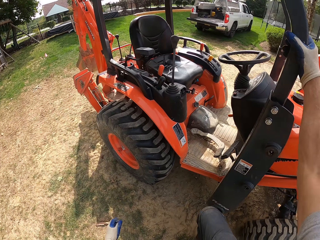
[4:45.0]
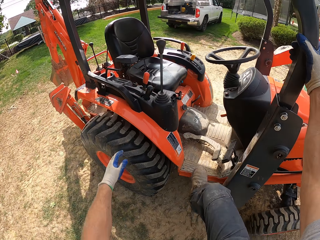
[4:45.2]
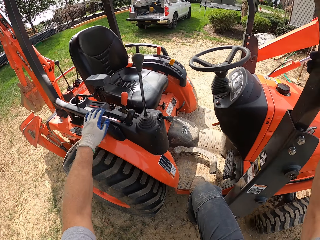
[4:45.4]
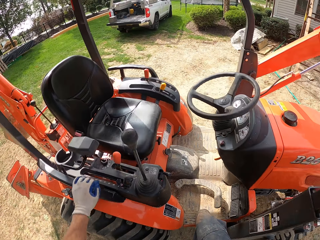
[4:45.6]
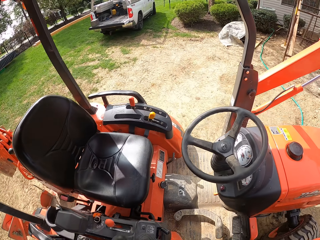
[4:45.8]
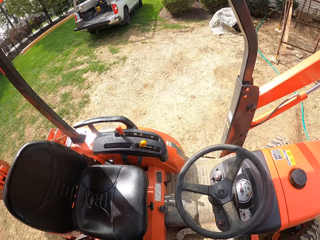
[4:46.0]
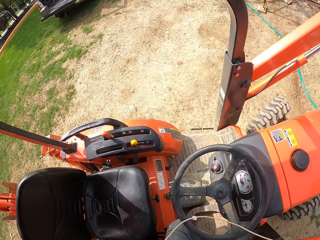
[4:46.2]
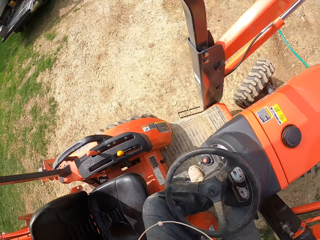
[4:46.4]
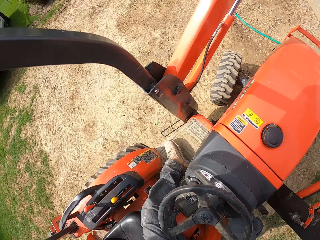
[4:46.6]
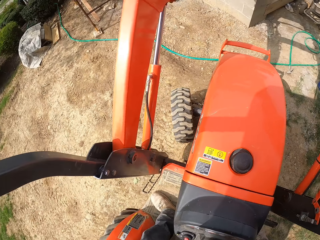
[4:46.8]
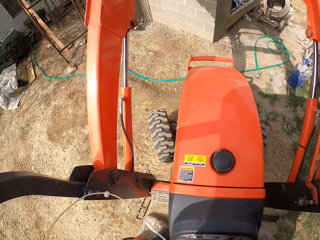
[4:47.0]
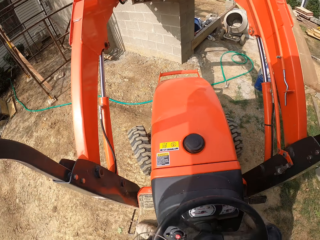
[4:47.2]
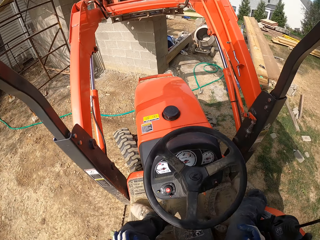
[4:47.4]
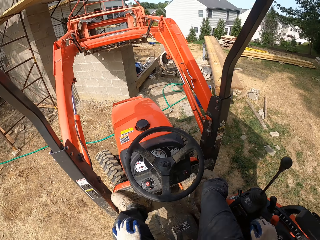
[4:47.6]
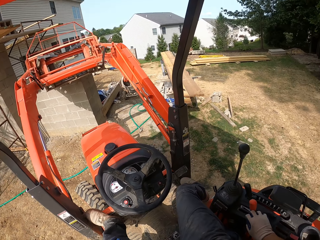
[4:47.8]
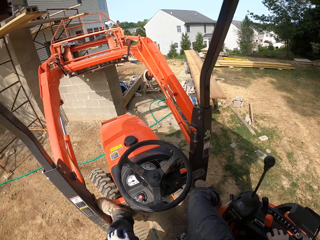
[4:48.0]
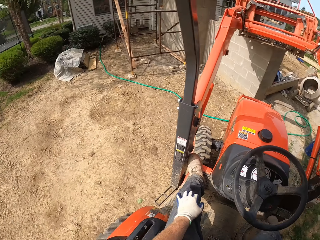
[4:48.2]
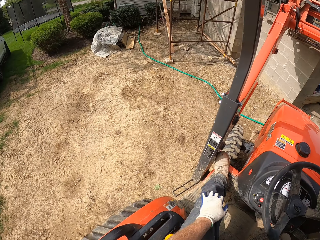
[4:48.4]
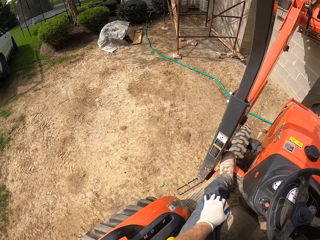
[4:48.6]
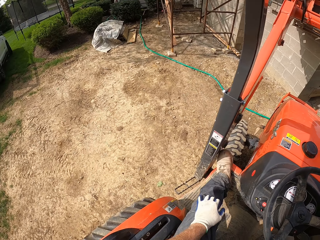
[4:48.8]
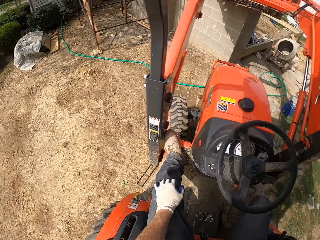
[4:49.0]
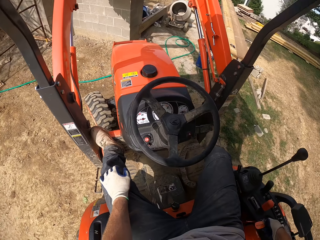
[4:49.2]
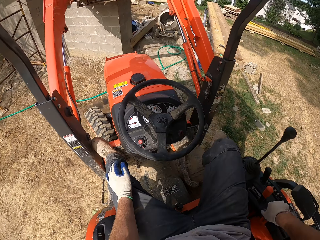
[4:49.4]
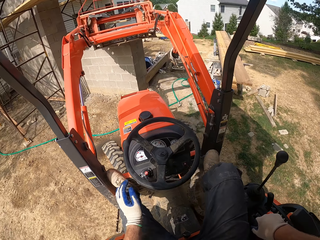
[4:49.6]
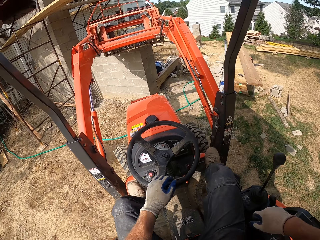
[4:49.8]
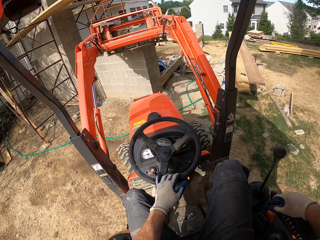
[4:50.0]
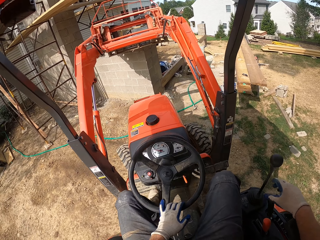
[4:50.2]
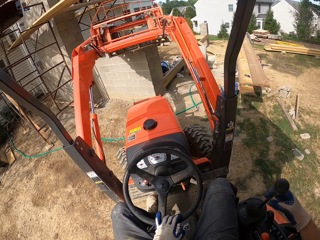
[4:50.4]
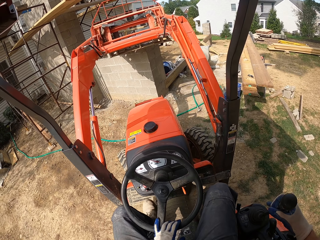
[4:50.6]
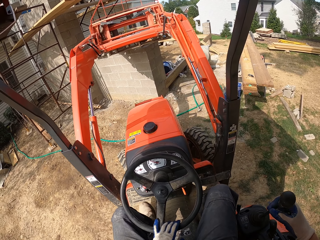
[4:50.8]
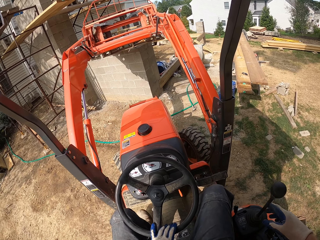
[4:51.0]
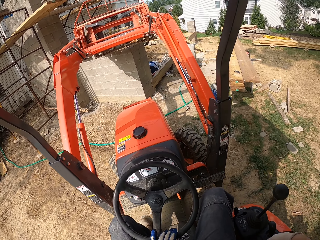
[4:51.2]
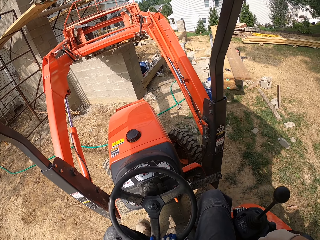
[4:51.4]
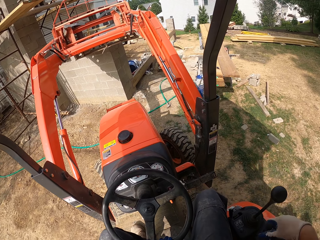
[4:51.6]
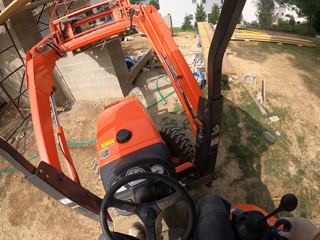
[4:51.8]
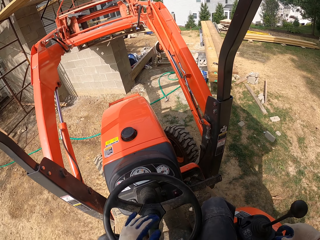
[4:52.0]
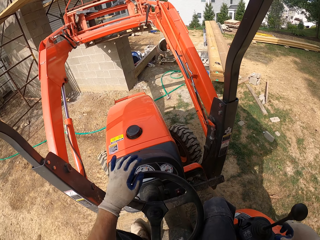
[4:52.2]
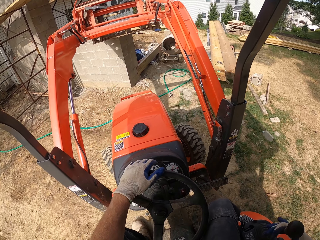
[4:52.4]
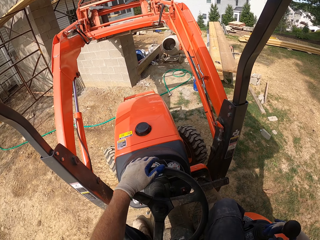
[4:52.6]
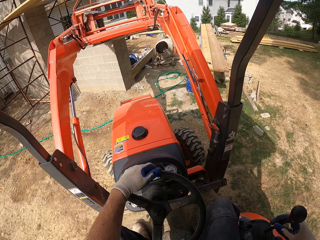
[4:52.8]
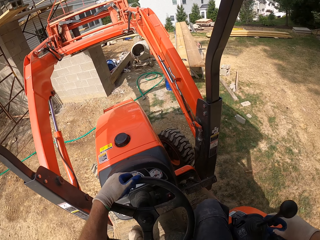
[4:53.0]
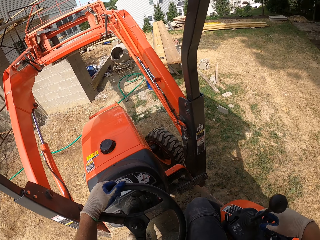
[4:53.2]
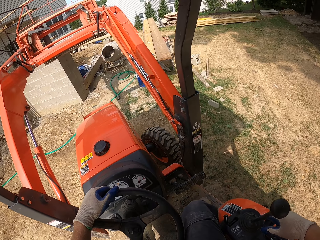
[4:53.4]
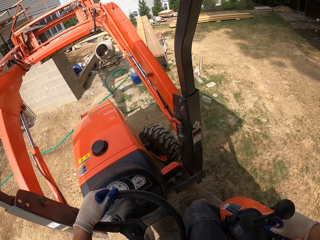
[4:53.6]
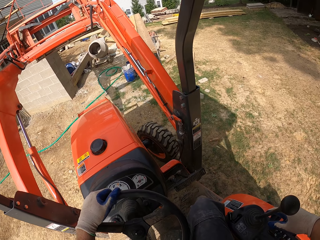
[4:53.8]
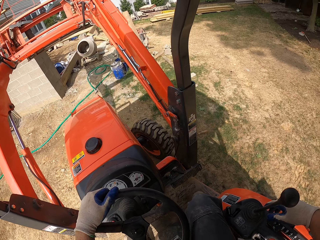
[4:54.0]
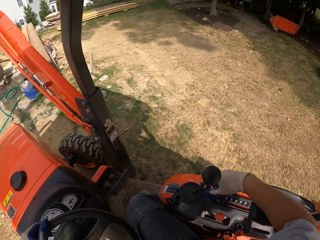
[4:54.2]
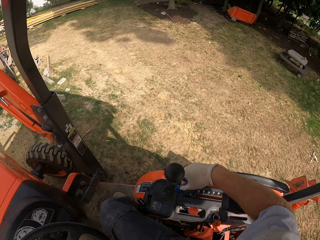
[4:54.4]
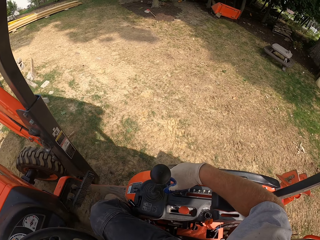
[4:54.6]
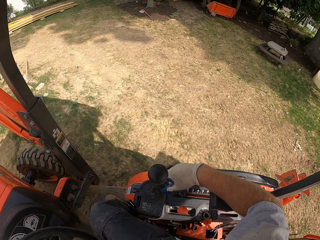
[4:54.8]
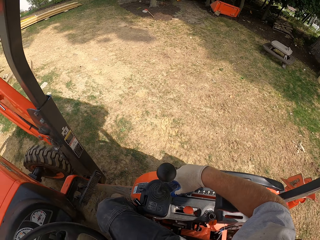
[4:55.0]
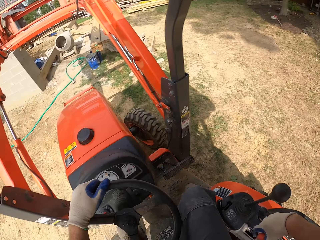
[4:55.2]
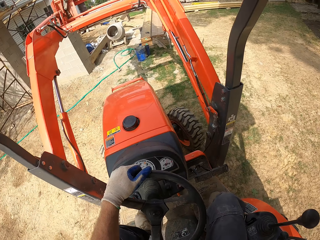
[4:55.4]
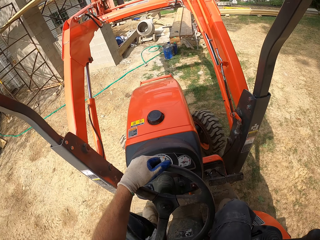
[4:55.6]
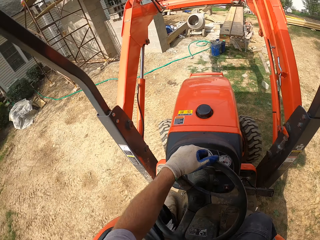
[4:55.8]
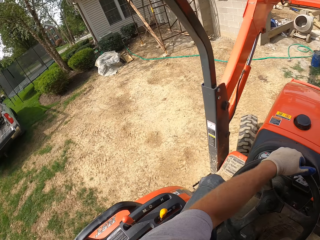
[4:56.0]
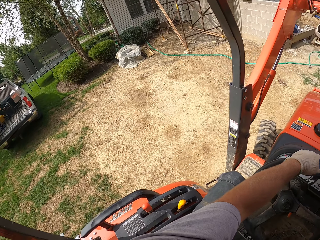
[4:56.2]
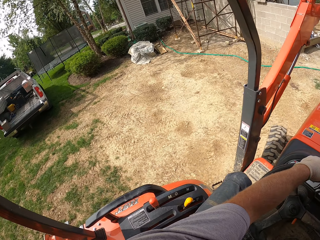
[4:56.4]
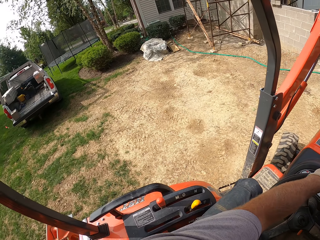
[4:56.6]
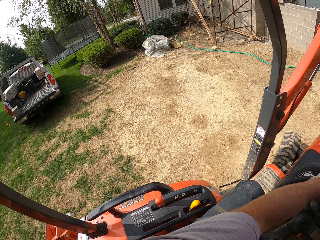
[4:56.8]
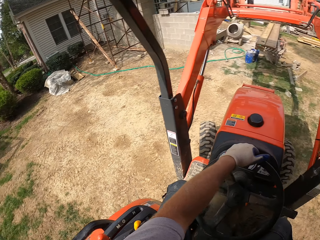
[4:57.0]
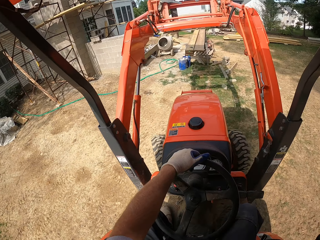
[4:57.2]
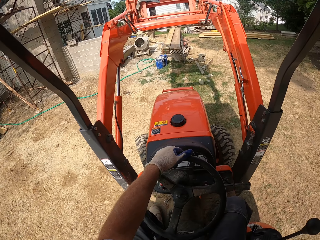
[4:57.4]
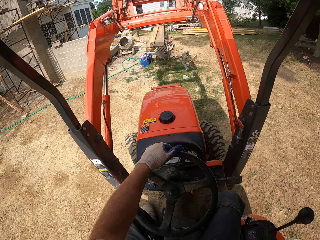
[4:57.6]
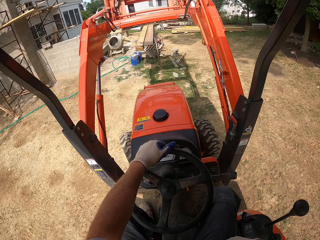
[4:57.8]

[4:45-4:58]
The camera wearer climbs the tractor. They climb the tractor again. They drive the tractor.

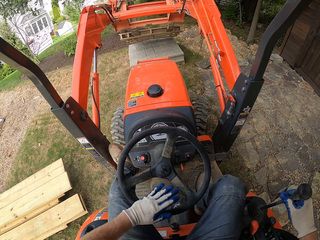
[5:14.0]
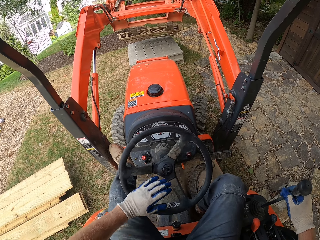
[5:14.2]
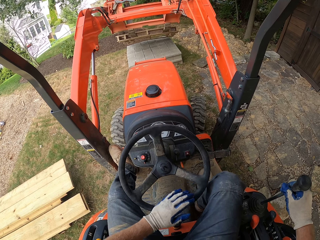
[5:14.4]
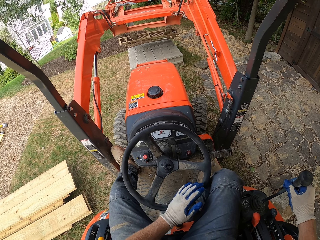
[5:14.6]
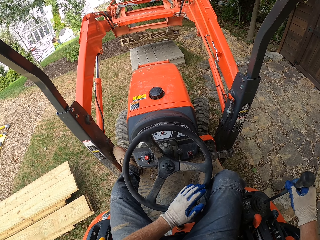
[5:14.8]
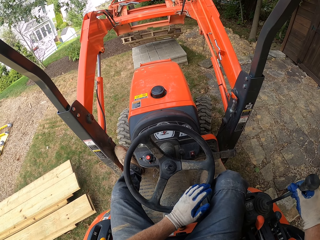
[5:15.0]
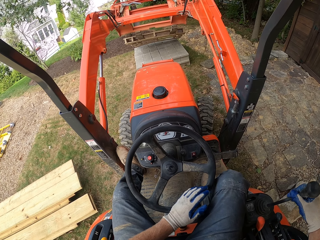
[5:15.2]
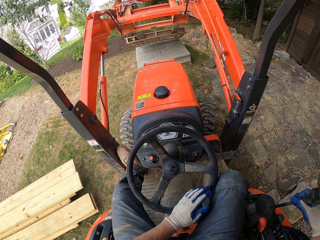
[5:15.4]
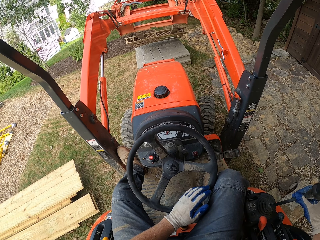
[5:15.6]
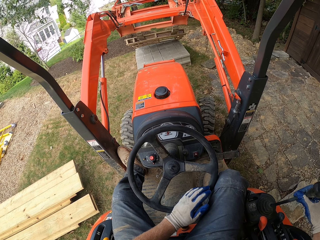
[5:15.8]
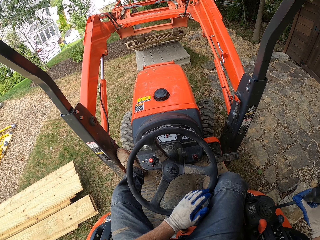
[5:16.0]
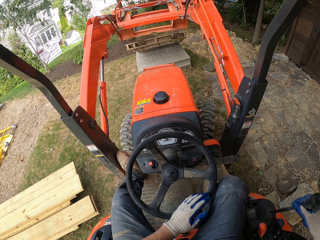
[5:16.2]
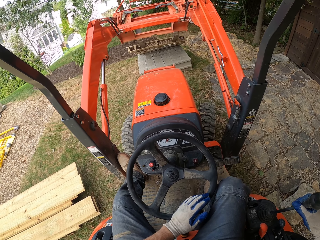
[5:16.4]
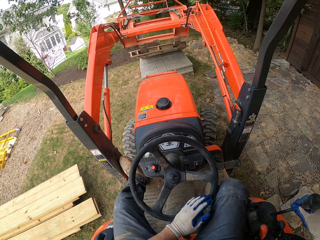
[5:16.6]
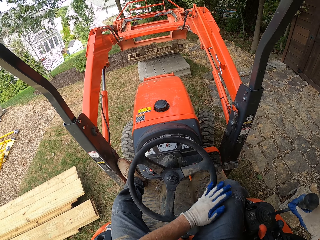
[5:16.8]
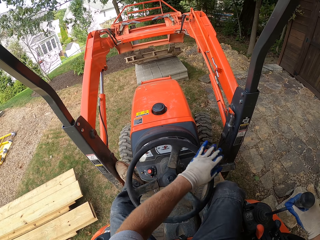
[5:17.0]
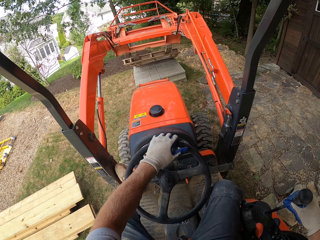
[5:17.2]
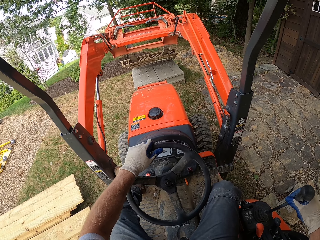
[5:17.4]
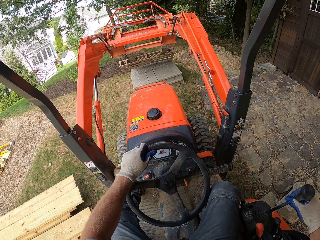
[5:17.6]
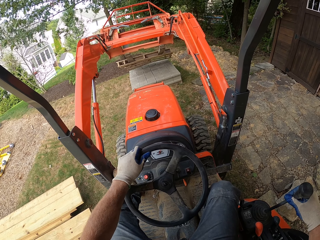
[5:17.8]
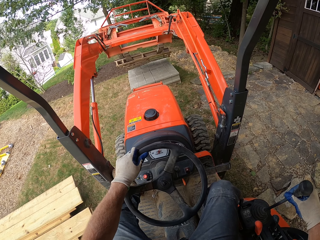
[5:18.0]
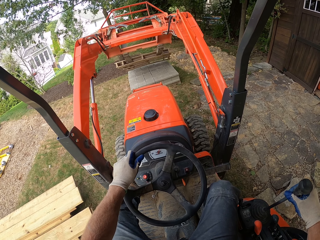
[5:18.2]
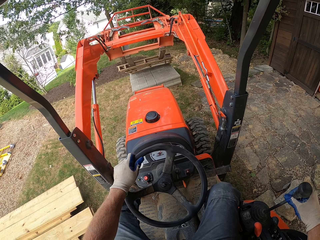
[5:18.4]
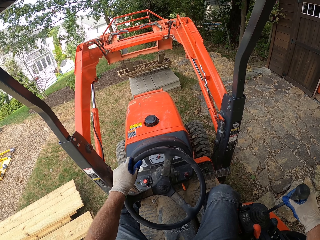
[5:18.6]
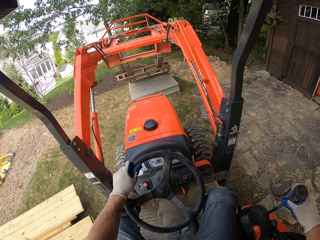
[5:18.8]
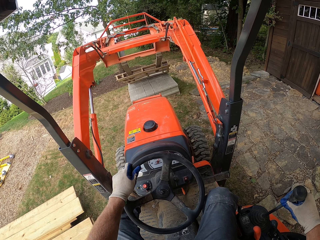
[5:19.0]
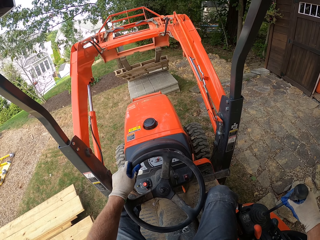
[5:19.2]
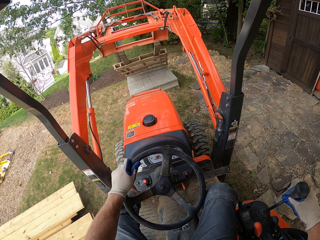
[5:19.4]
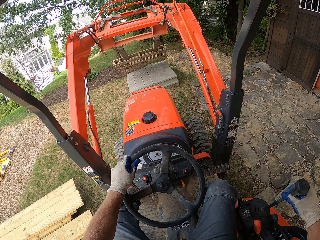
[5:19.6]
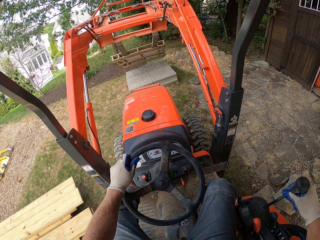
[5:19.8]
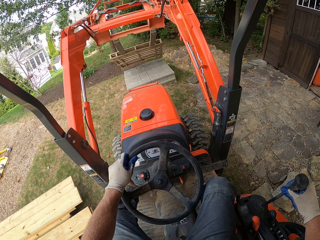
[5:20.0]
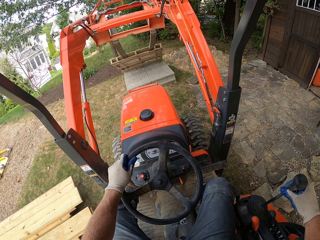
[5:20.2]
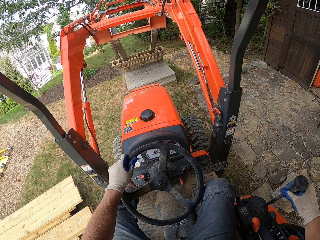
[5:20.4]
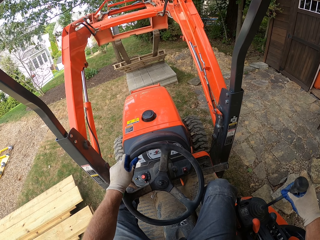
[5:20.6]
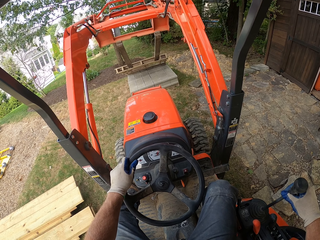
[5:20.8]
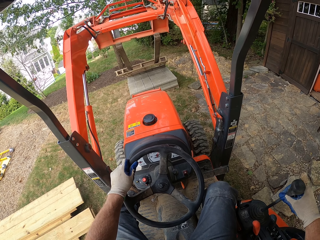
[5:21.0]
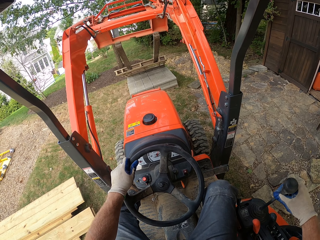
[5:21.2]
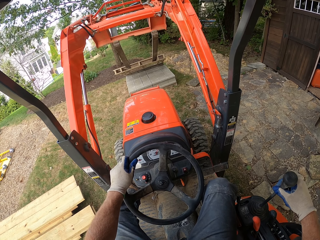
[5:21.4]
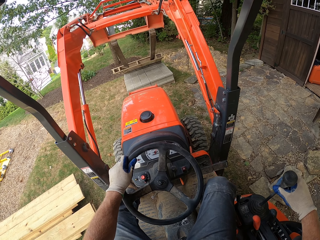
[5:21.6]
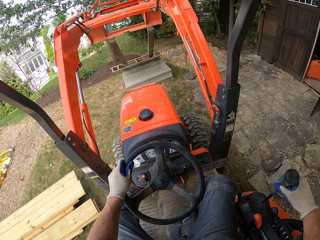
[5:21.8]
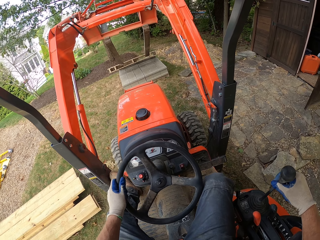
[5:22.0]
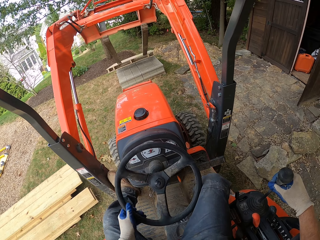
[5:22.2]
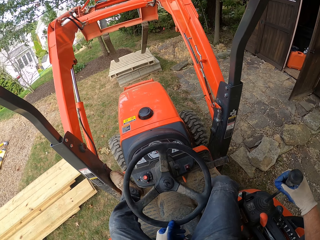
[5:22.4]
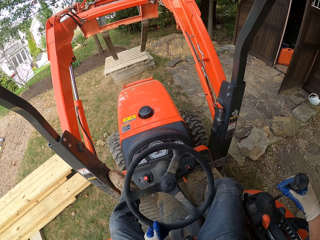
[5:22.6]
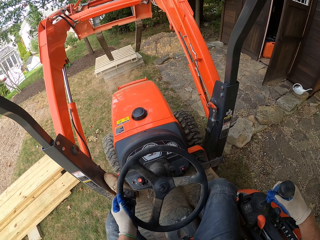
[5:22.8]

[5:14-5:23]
The camera wearer drops the wooden structure on top of the concrete blocks.
